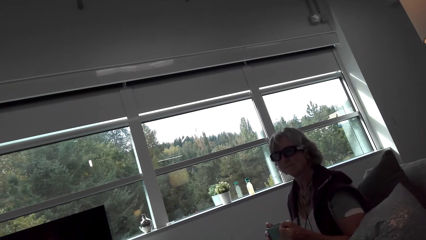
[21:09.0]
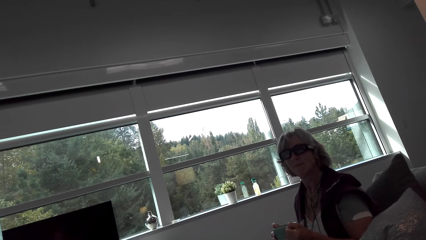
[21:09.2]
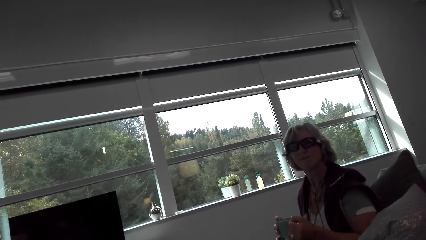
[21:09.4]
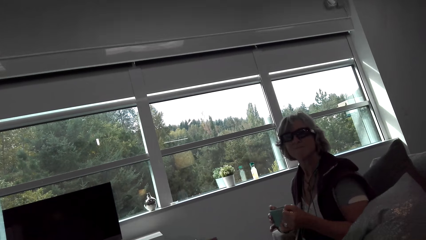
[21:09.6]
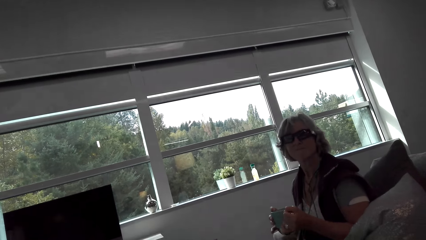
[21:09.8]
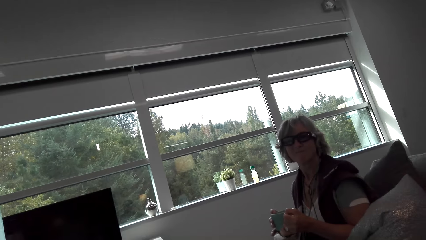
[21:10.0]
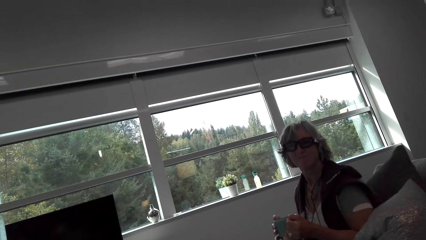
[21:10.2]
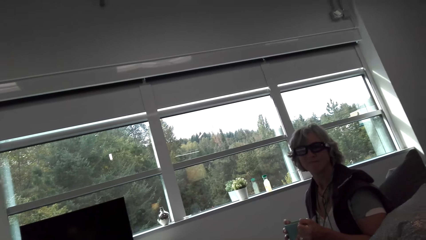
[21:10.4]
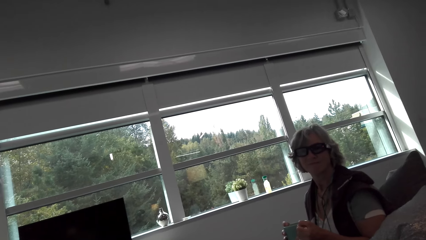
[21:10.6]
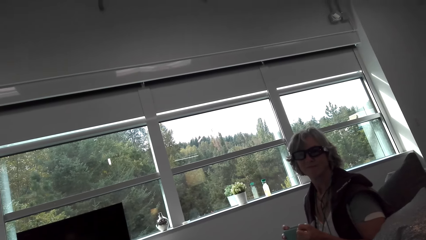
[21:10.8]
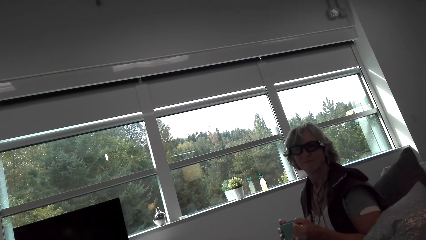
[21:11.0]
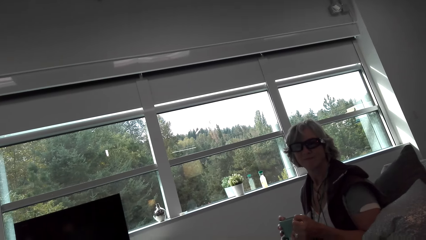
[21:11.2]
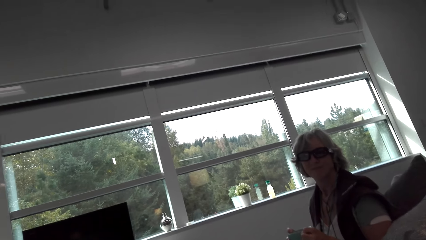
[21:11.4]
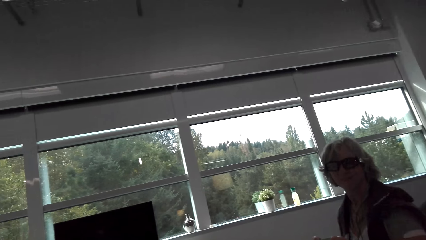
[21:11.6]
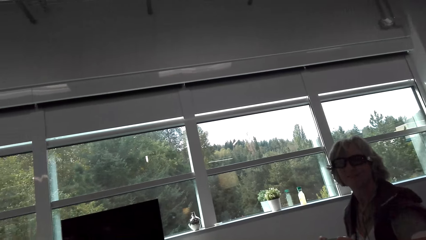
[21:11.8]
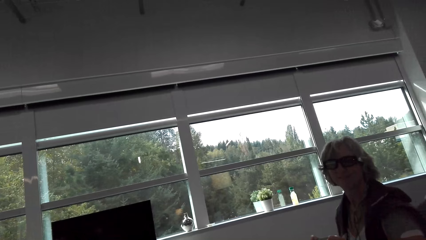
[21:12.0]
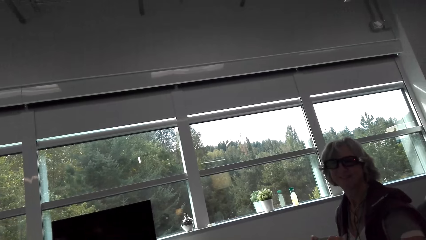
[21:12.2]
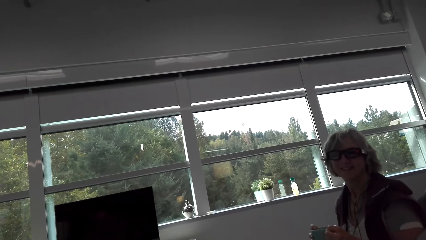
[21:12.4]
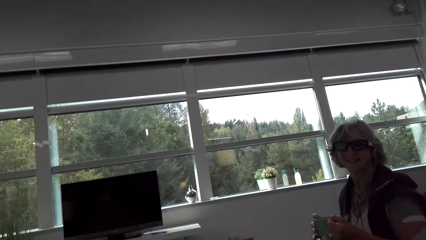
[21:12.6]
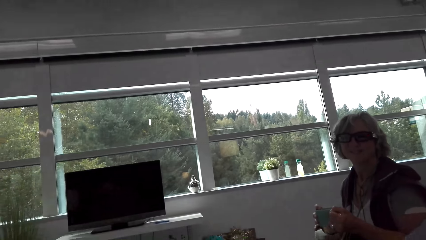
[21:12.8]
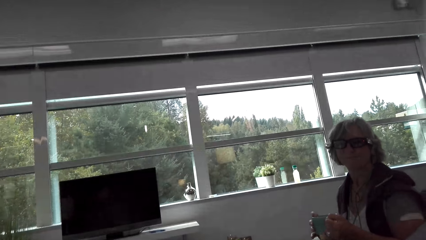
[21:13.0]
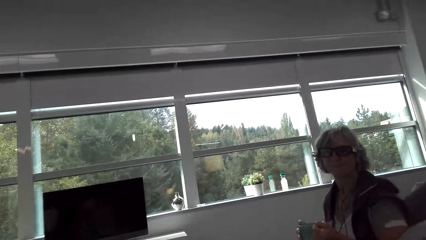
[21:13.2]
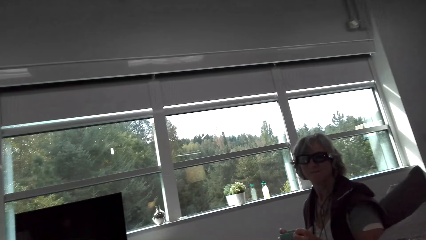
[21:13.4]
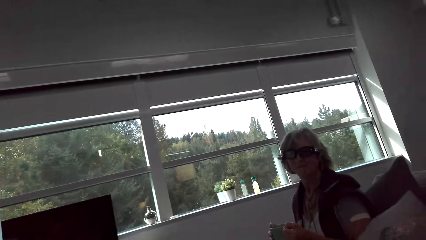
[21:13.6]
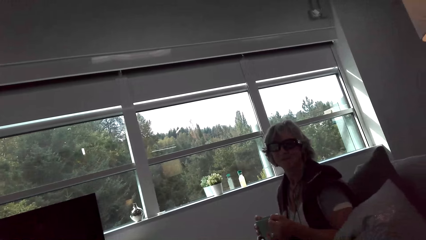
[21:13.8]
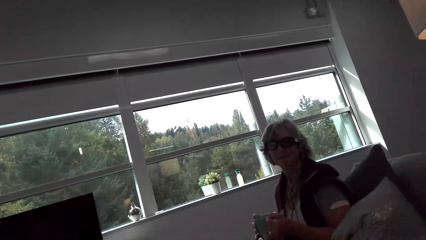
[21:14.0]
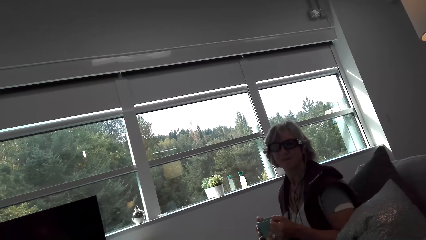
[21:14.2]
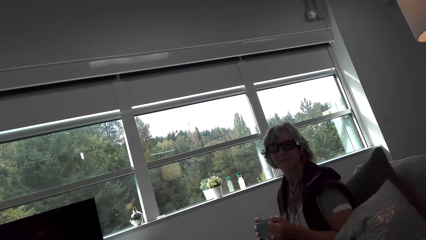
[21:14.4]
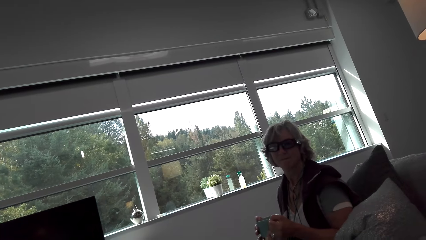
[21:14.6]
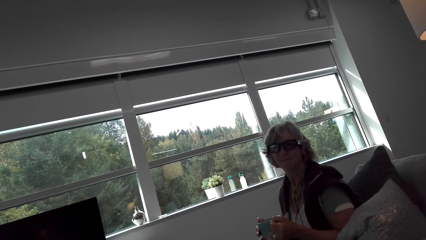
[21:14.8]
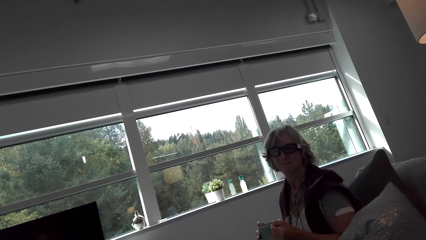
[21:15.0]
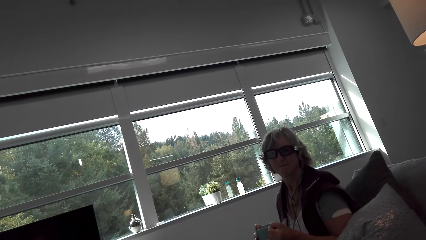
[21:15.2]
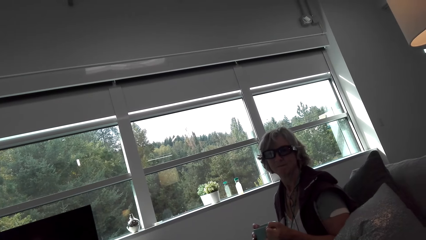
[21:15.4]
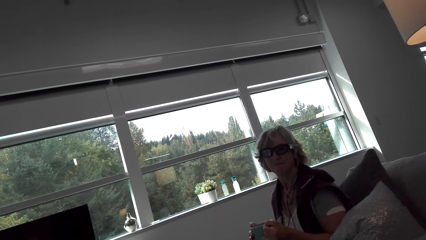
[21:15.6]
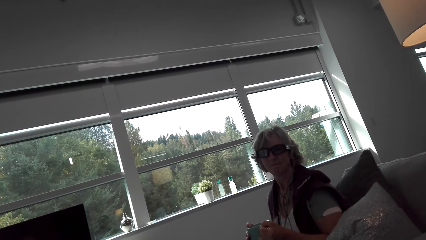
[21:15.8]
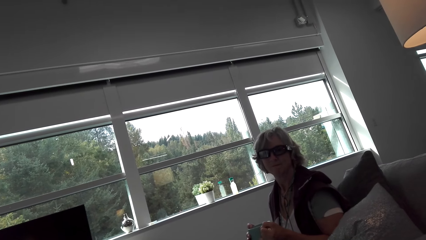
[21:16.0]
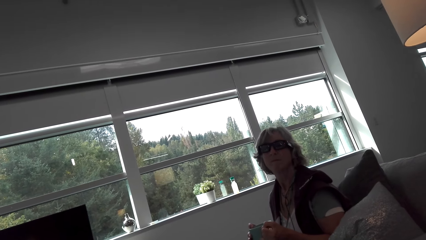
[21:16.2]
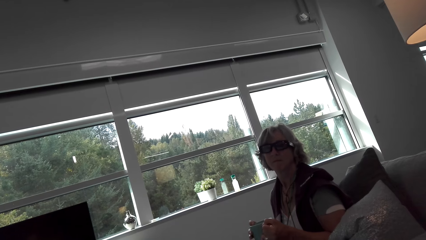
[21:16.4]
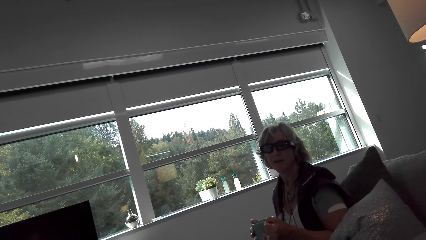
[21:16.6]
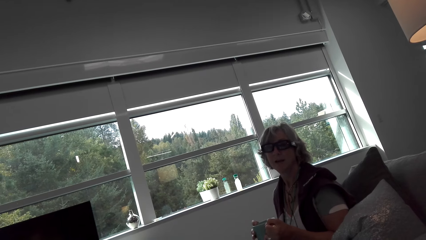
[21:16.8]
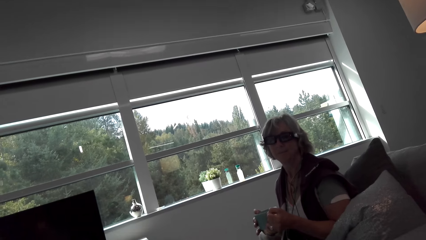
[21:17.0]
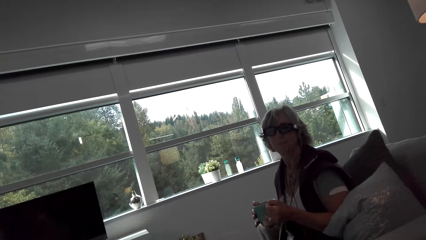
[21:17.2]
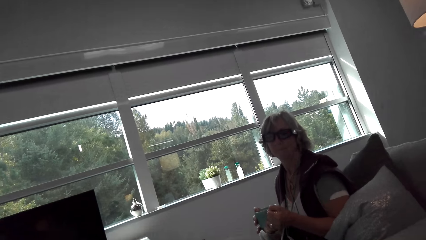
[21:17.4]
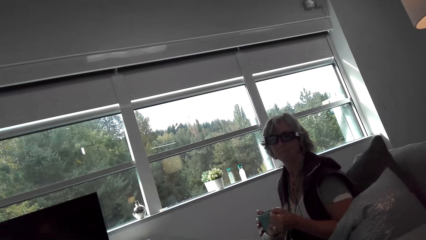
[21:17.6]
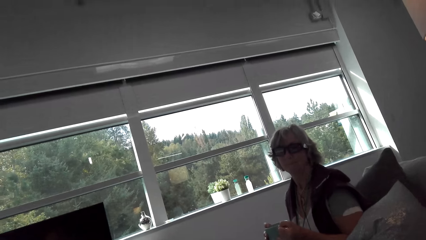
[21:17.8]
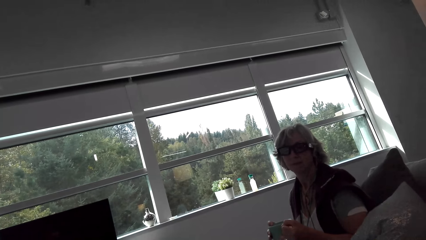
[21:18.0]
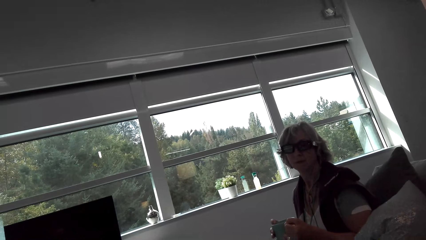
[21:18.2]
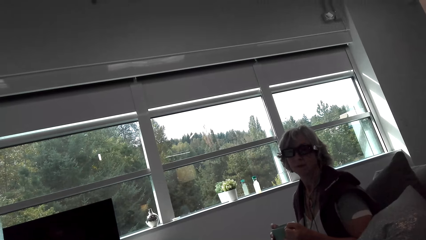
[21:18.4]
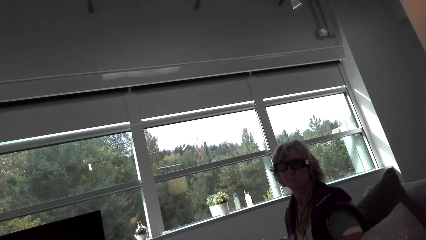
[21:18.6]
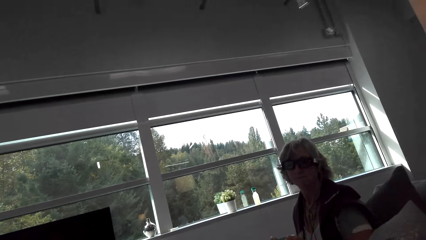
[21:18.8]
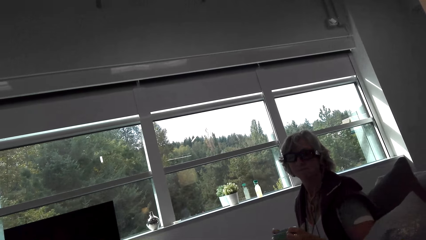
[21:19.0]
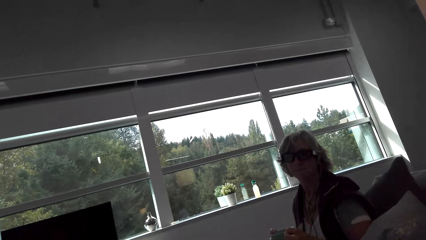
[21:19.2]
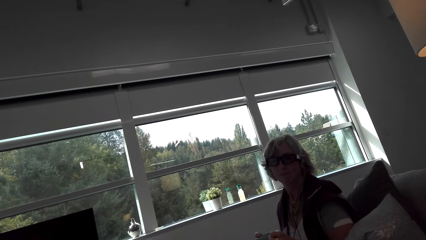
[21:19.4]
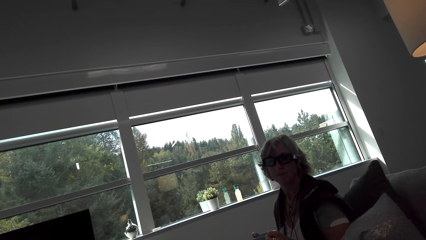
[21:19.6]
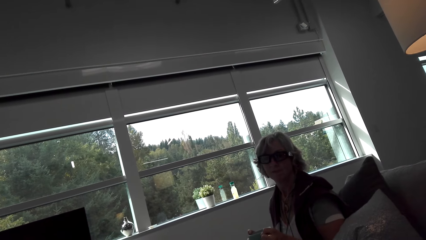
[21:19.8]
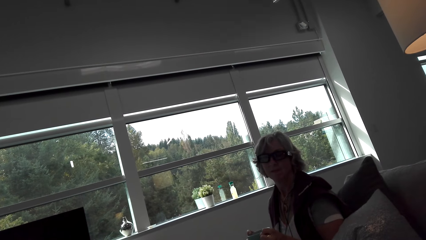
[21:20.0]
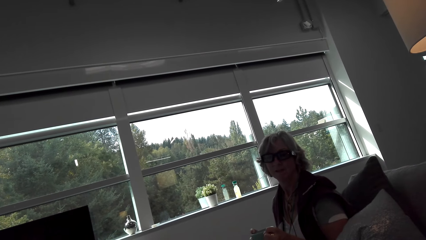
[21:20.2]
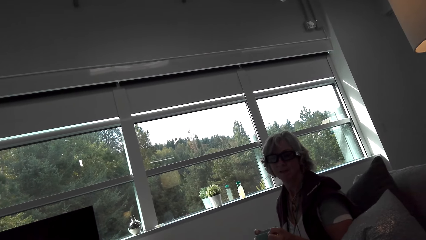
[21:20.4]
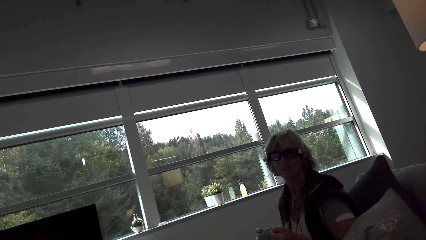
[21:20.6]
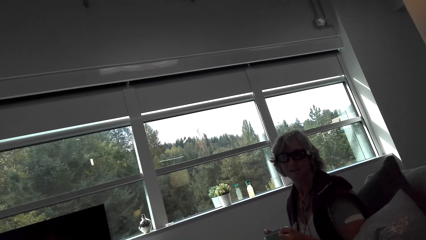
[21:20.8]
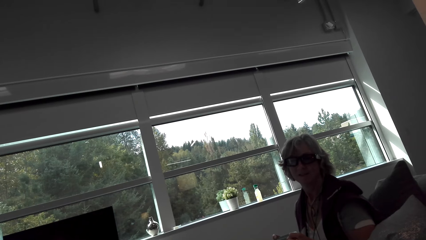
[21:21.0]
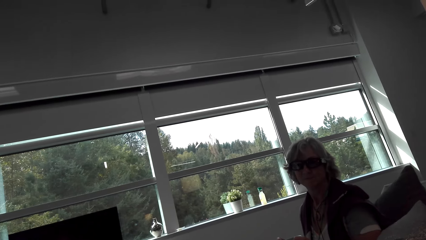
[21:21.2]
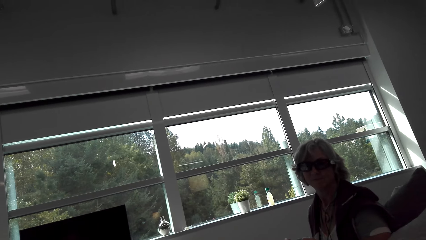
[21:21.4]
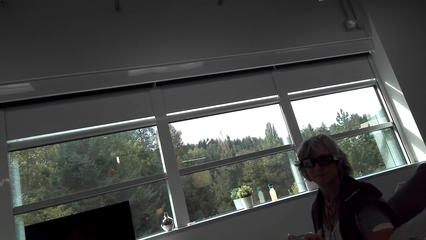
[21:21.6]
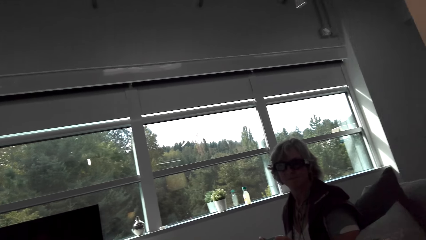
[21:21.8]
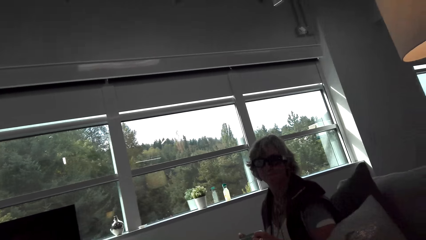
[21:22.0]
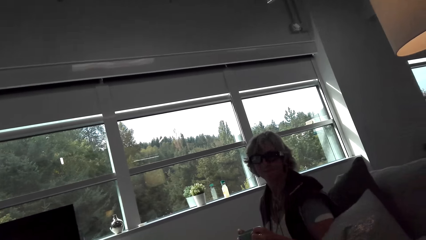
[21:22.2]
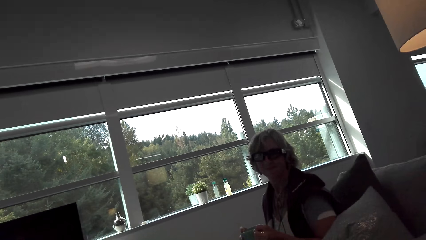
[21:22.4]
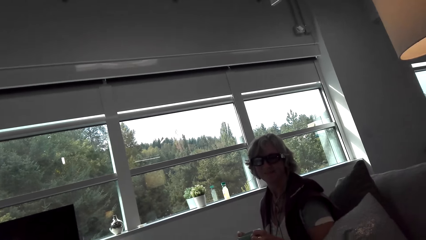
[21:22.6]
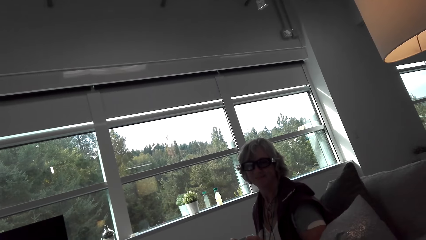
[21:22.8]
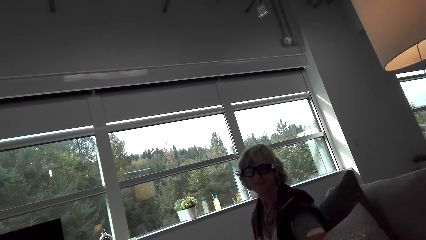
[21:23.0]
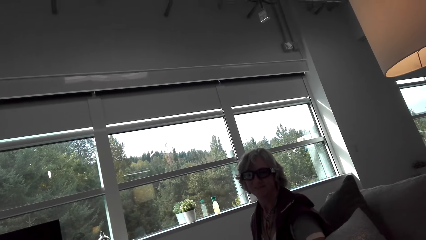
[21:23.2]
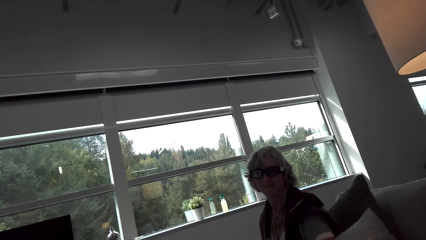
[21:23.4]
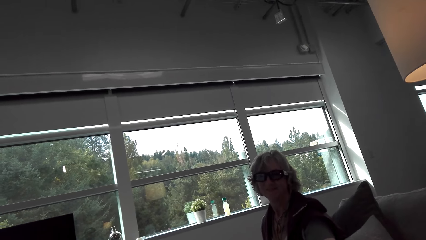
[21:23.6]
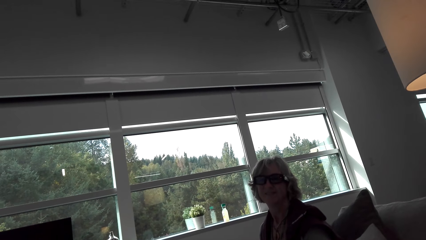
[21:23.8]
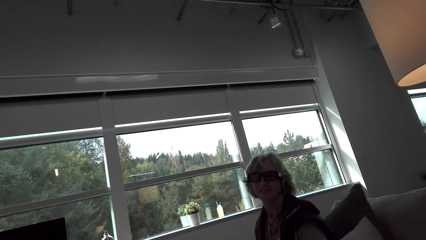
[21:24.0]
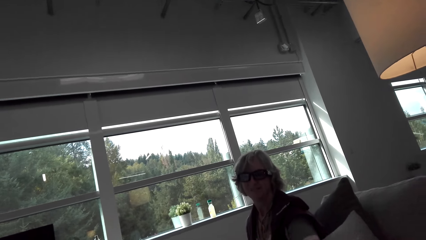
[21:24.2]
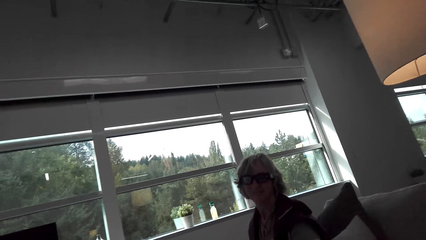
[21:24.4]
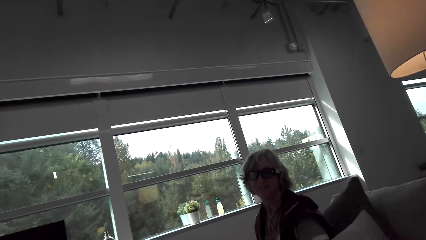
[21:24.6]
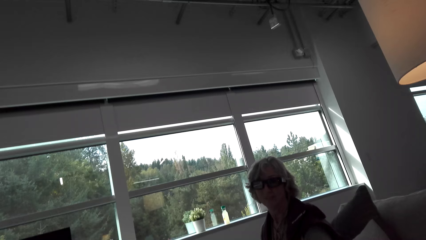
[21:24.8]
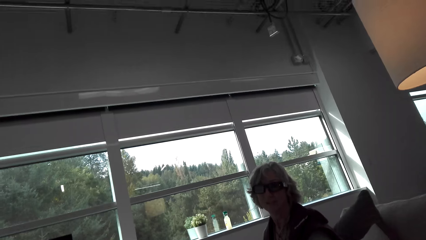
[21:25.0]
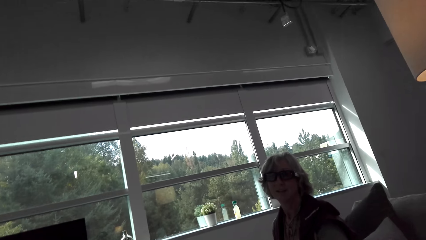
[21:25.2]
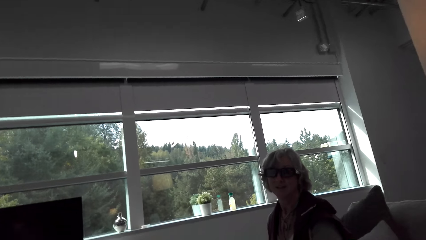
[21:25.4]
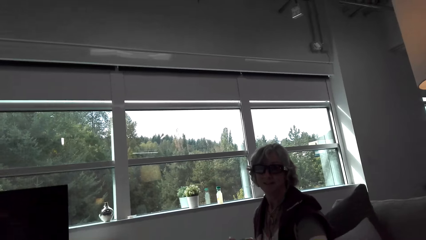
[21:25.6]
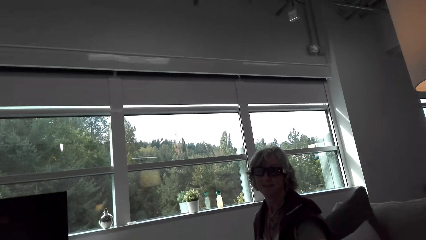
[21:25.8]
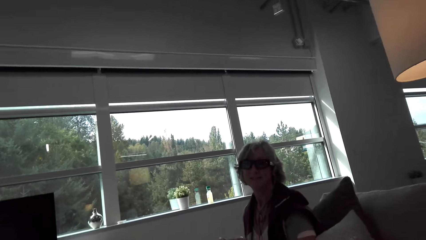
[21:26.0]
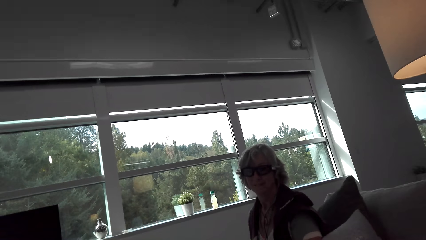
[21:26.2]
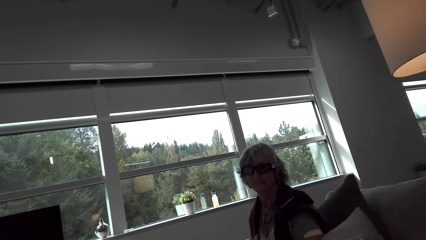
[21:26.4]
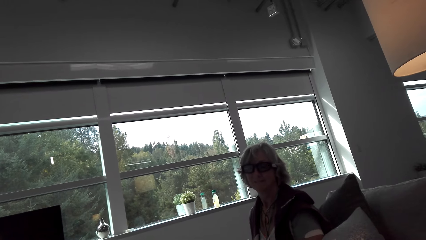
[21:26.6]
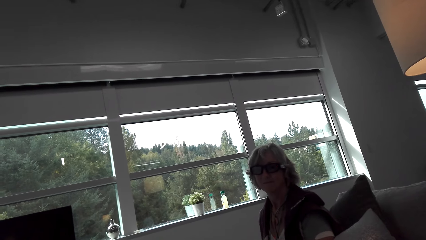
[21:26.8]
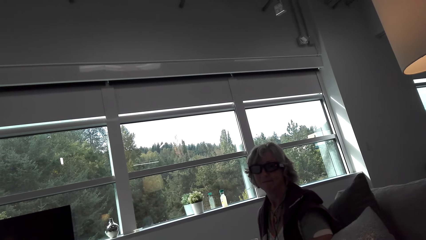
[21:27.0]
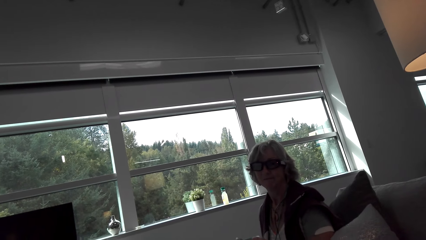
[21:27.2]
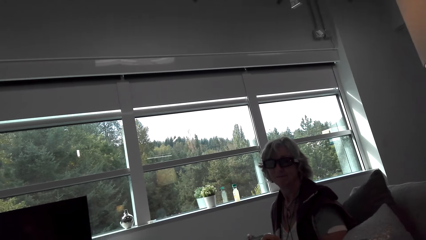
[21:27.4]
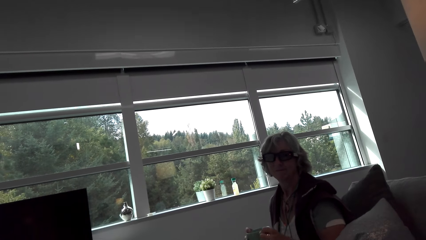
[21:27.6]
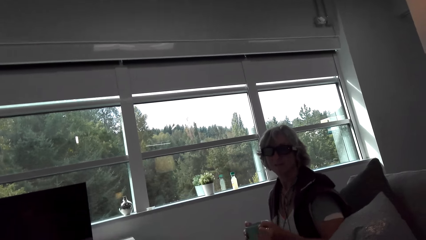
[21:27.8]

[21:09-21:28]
The camera wearer talks with a lady. The lady holds a cup. The lady looks at the camera wearer. The camera wearer talks with the lady and looks around.
